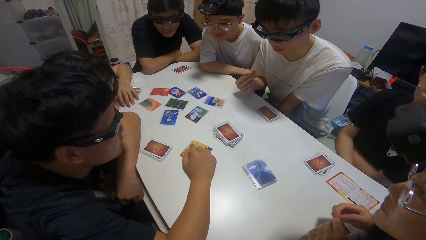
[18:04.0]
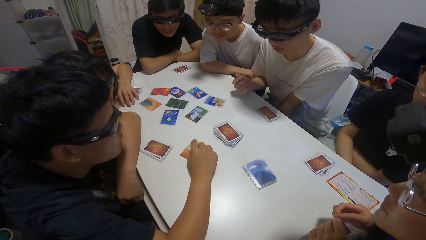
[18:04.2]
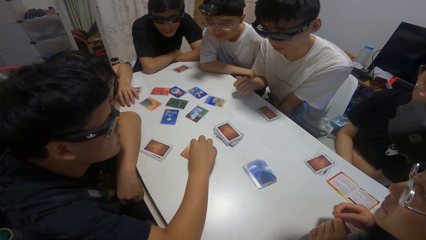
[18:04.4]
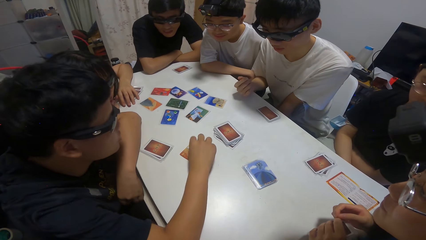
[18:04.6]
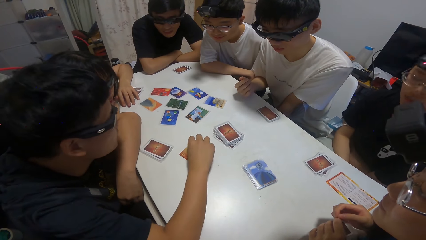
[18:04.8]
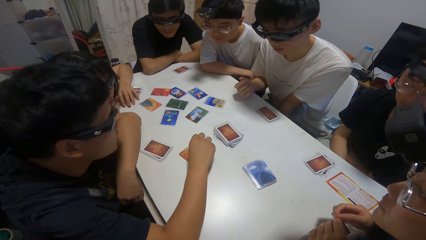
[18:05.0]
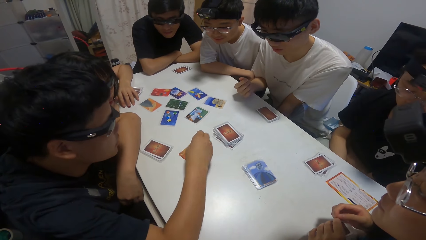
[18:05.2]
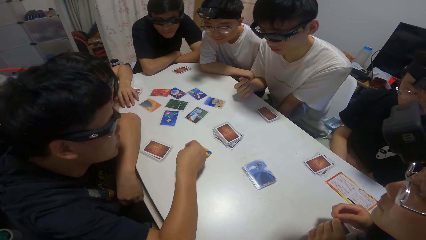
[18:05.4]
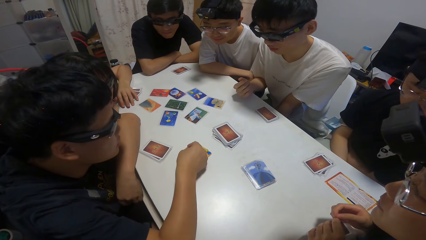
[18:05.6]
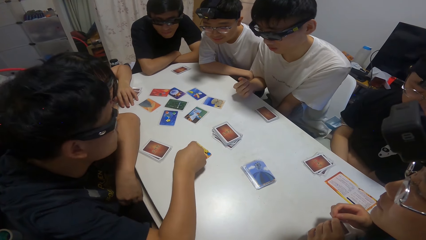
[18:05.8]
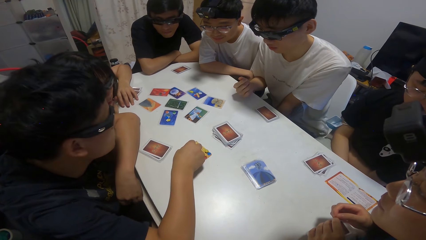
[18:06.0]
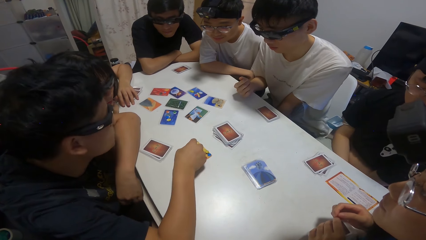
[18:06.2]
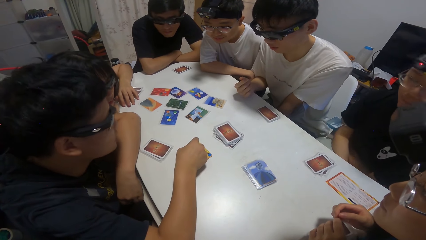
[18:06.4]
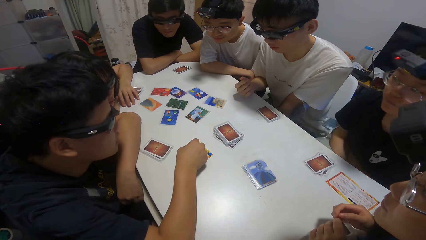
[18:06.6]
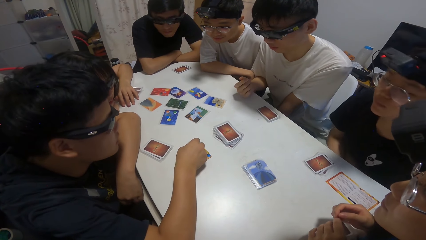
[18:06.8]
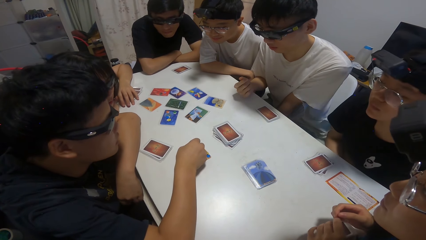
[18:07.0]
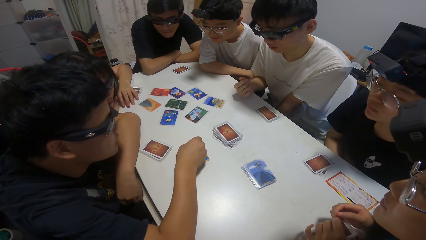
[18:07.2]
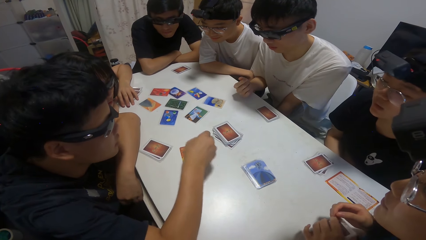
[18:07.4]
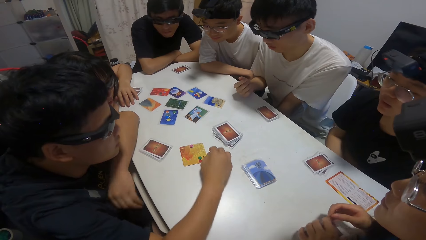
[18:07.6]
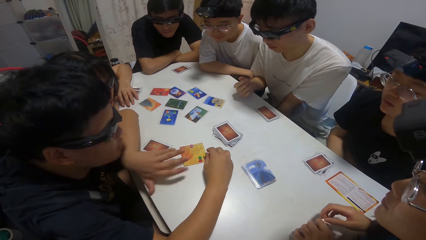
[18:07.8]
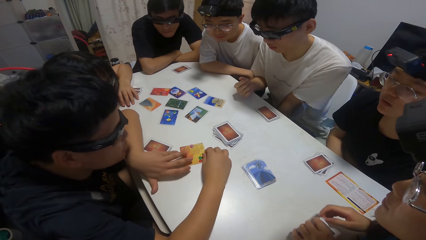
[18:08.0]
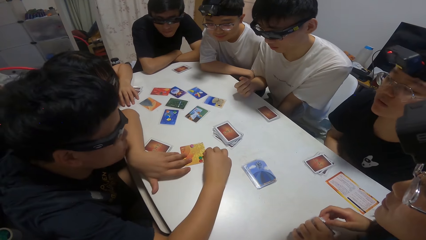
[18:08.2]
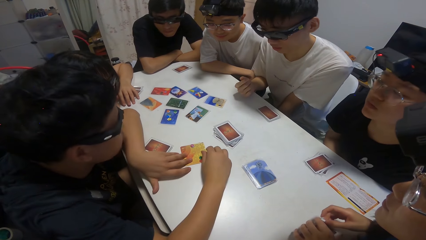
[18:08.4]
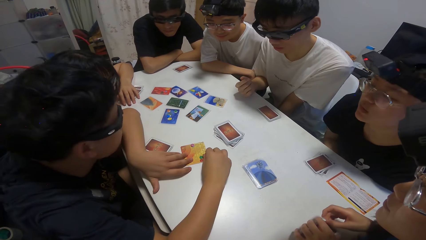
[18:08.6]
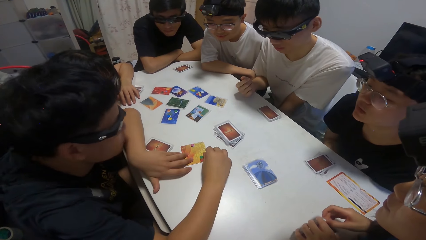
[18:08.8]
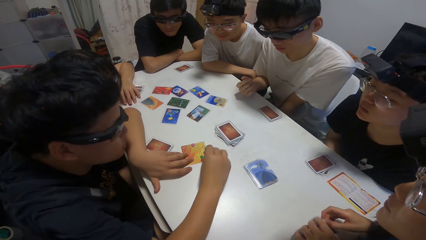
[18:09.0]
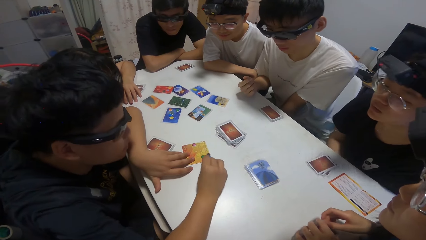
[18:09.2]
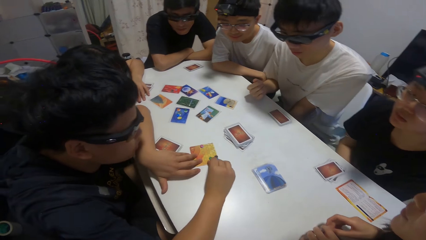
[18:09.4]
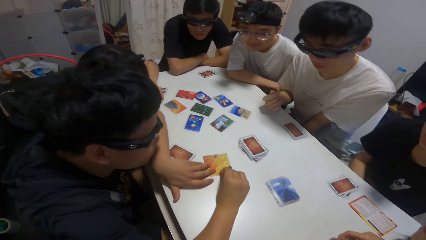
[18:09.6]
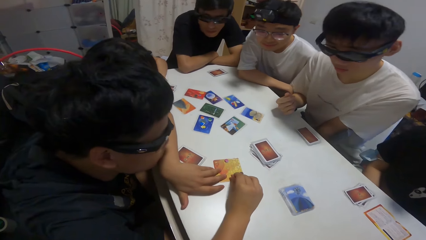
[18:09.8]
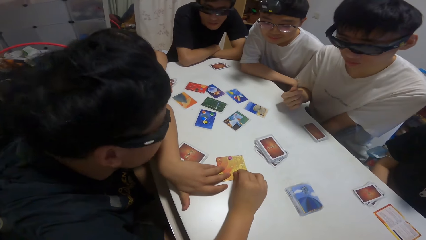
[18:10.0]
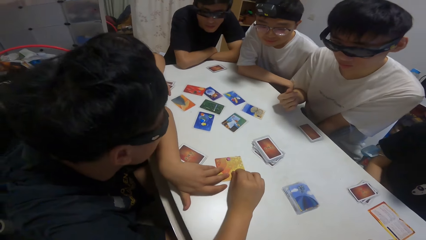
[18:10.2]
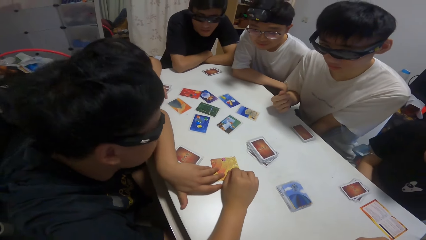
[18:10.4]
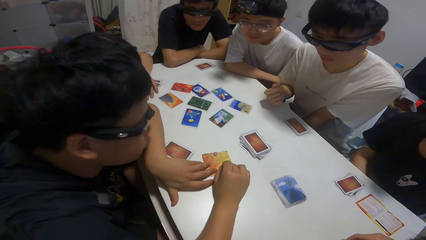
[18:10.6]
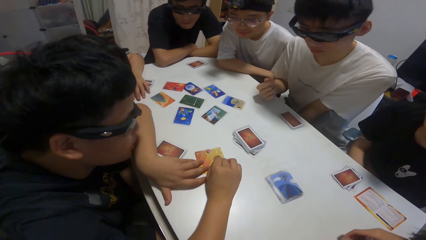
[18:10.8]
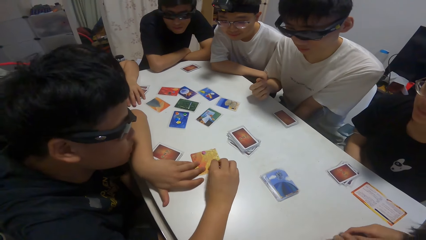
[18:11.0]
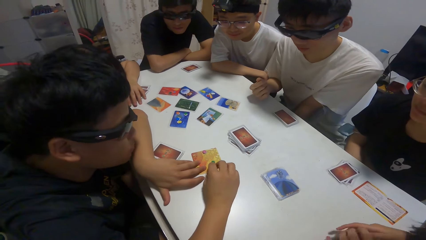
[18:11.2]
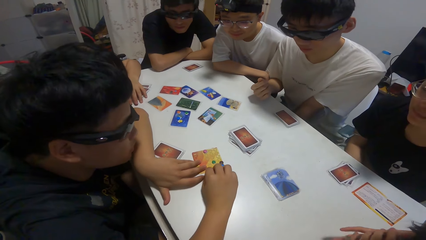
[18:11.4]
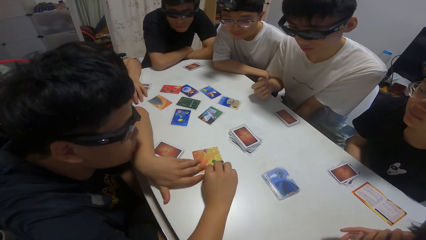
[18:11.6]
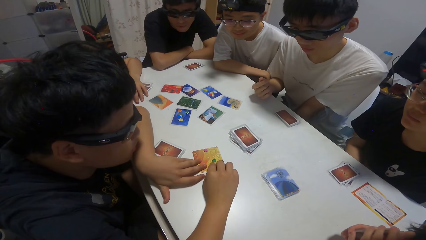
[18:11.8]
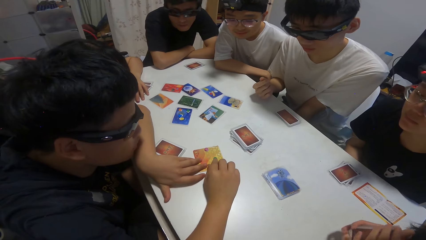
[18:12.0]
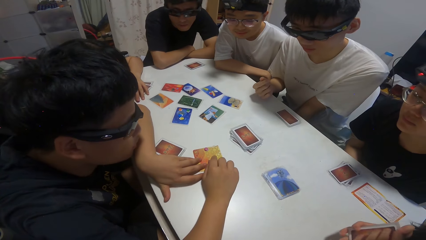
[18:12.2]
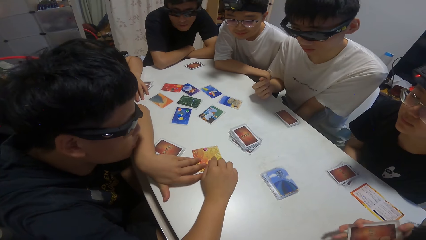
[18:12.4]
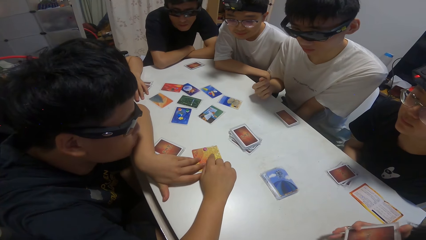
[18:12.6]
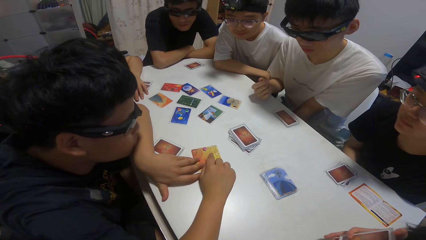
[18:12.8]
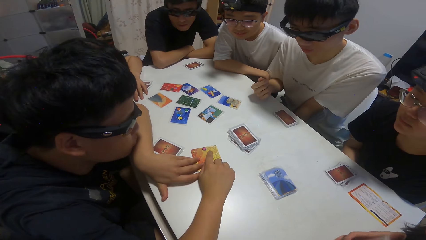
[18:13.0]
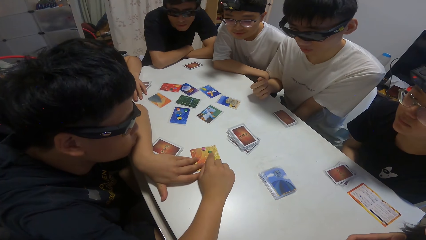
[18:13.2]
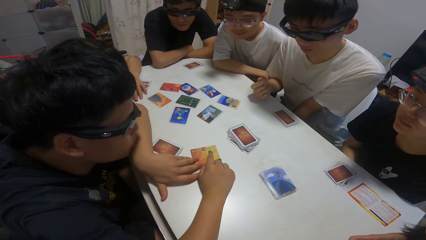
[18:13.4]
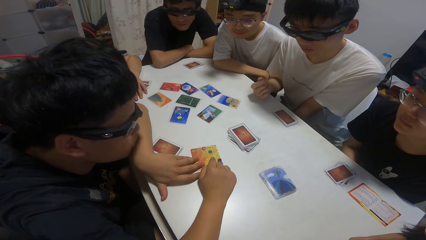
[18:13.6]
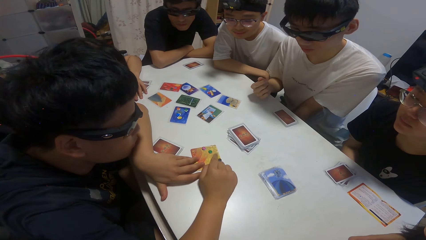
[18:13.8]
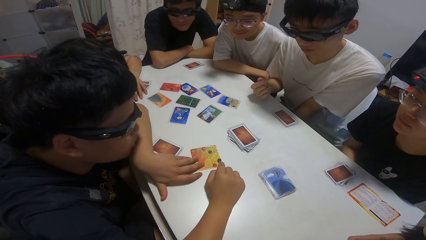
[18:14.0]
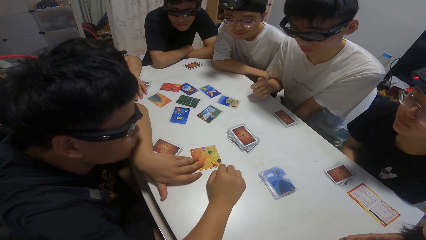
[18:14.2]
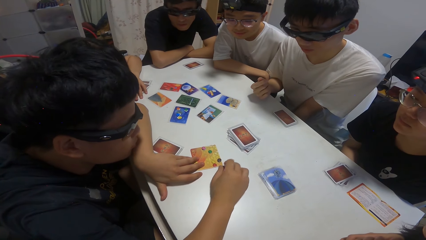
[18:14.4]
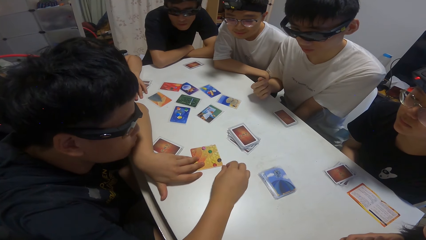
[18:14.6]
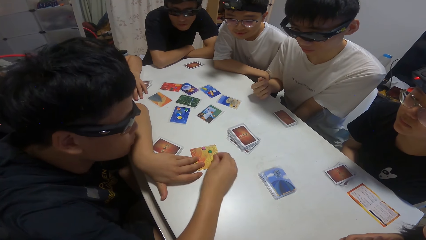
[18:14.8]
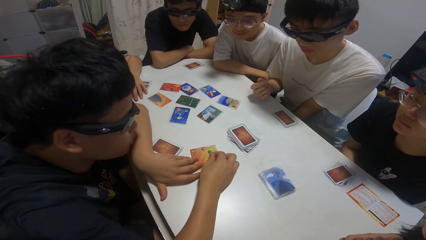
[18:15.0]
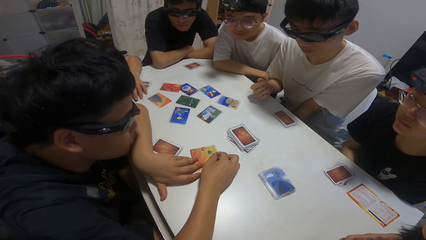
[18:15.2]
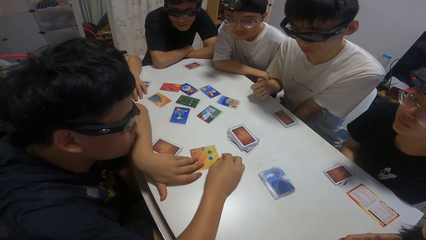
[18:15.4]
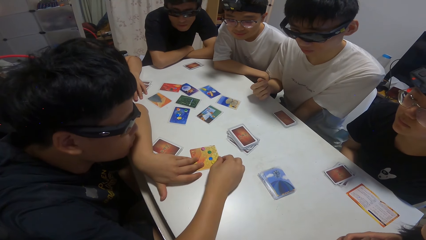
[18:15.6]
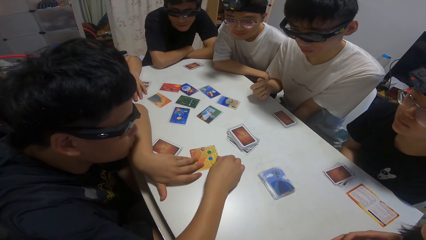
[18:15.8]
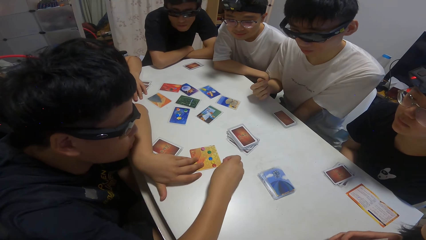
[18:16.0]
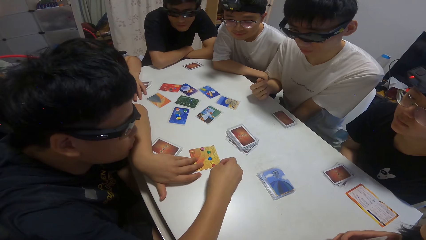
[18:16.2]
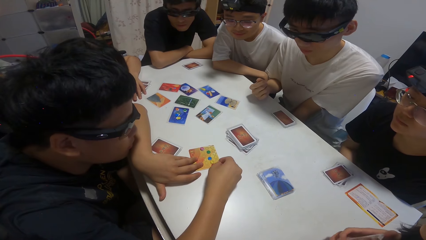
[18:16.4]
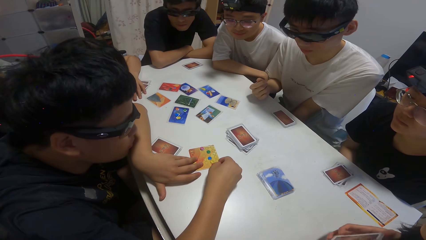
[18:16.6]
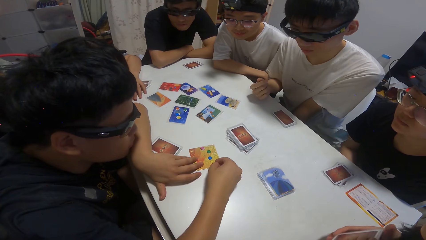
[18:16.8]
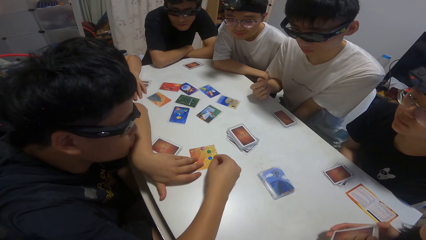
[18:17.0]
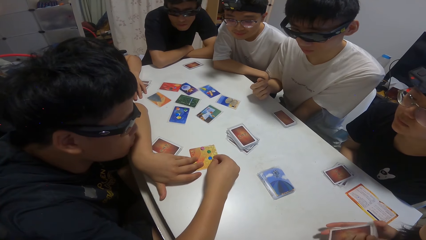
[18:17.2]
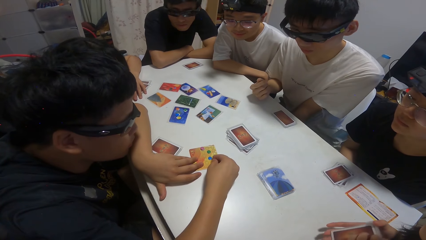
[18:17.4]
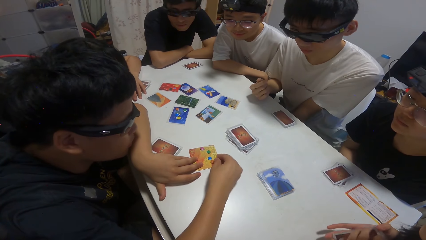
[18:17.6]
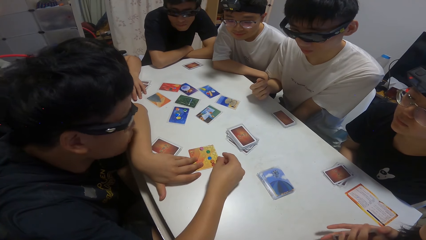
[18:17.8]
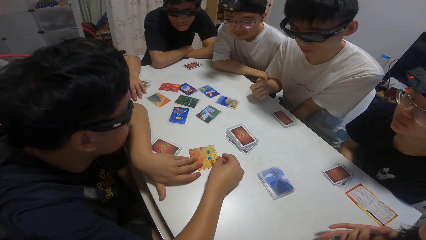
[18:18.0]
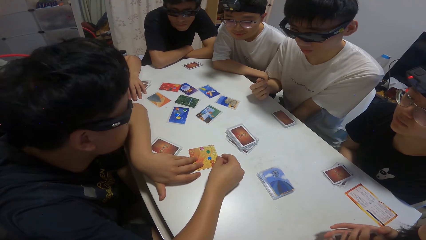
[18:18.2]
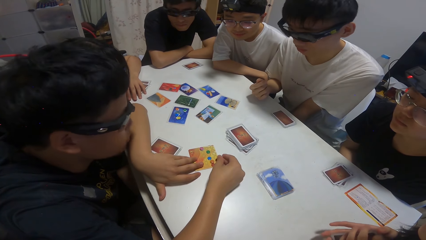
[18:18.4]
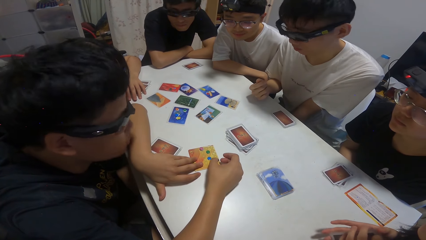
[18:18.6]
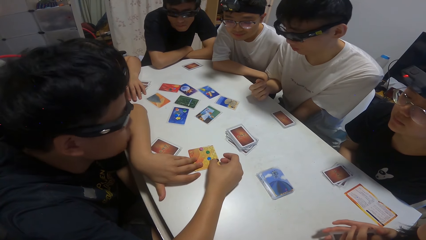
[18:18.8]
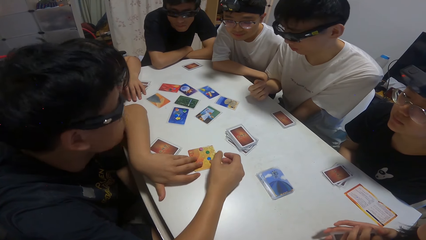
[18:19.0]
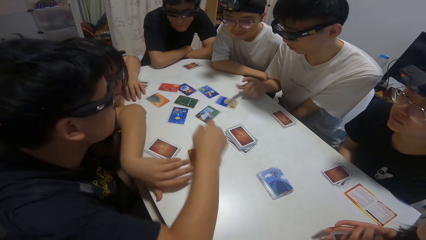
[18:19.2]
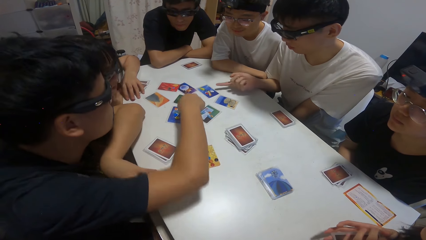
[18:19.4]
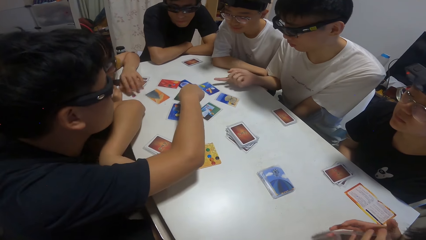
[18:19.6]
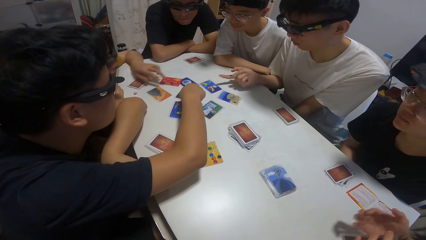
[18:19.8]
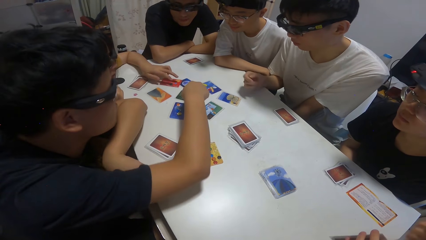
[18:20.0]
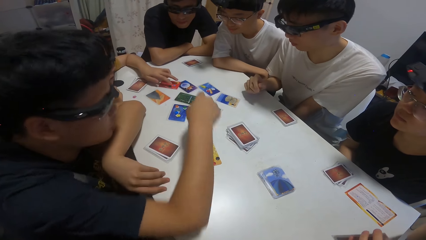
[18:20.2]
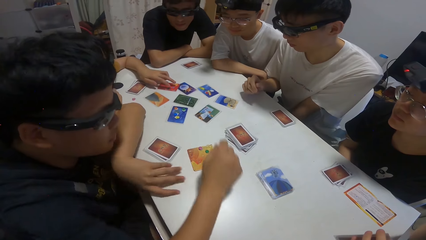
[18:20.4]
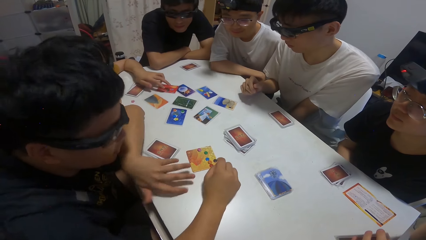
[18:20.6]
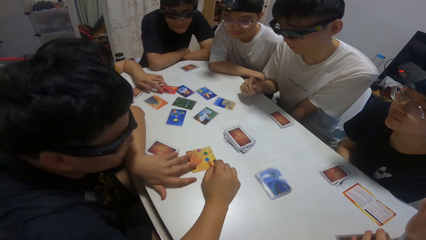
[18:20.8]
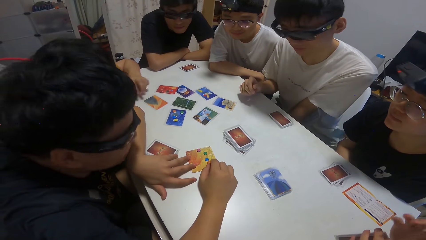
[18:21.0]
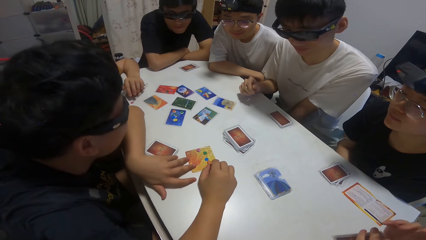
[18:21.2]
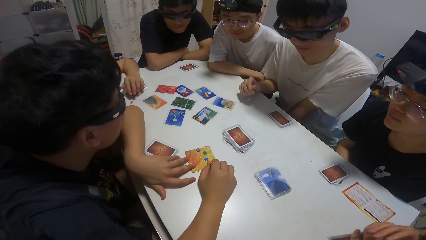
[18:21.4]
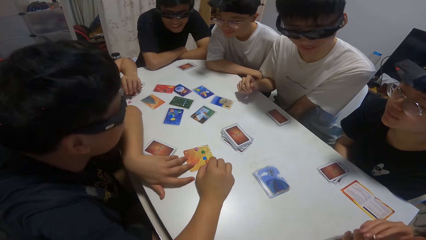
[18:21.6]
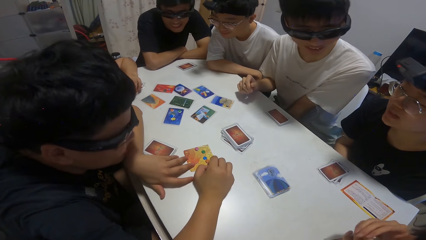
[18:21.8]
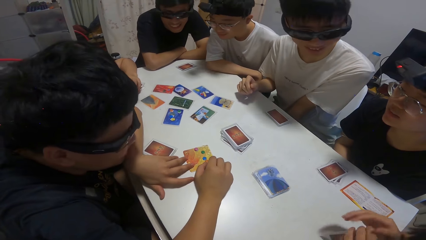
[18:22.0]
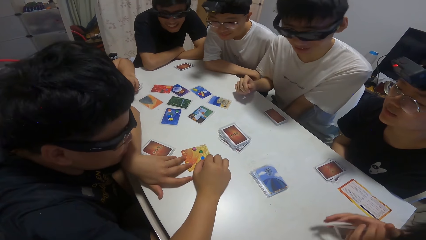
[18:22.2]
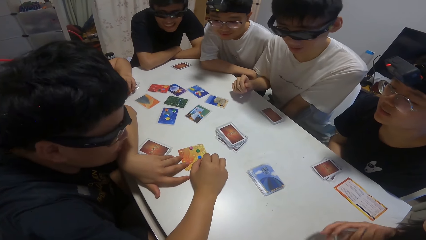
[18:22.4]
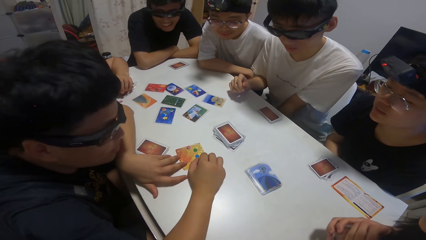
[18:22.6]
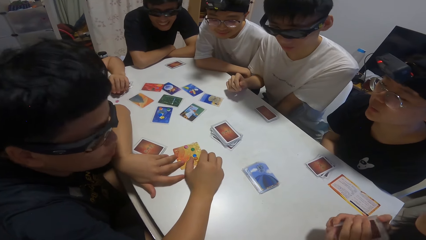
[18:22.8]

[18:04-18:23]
A boy arranges the paper on the card on the table. A man touches a card on the table. A woman touches a card on the table.
